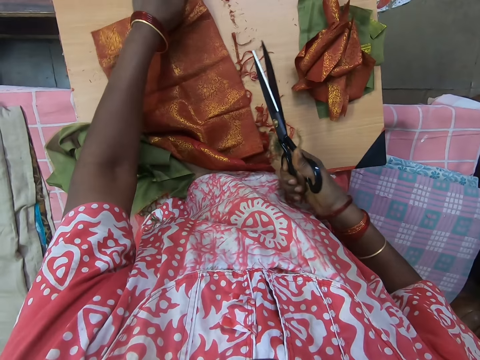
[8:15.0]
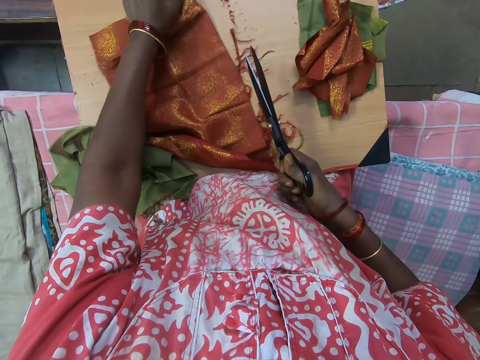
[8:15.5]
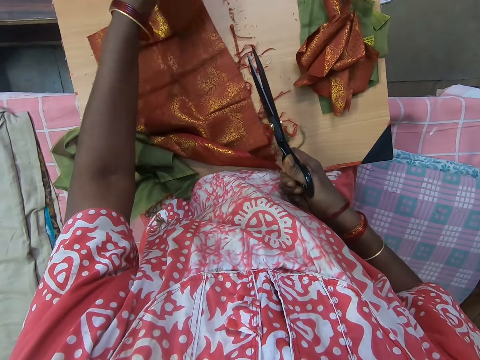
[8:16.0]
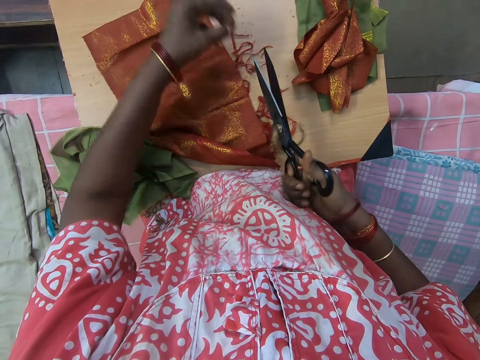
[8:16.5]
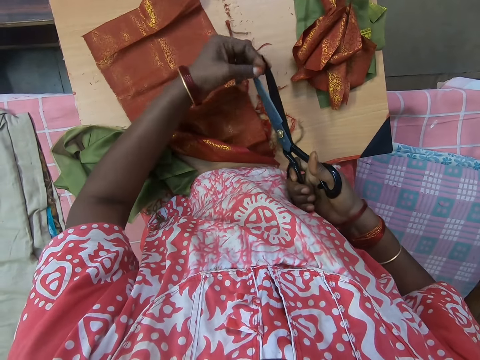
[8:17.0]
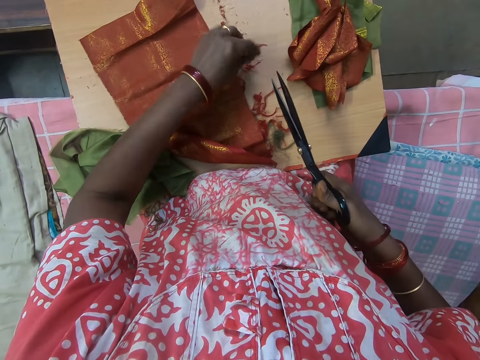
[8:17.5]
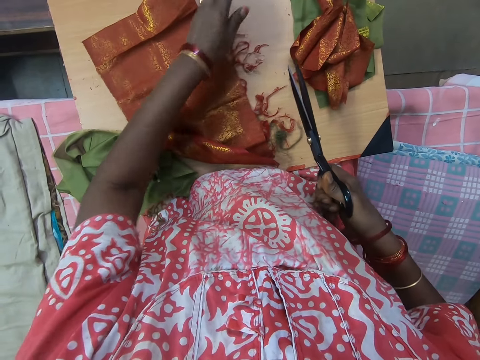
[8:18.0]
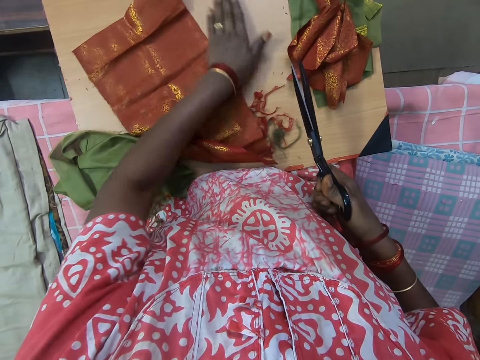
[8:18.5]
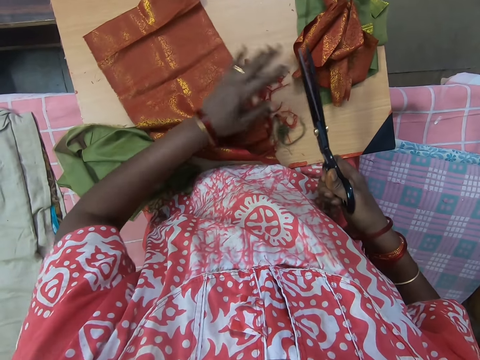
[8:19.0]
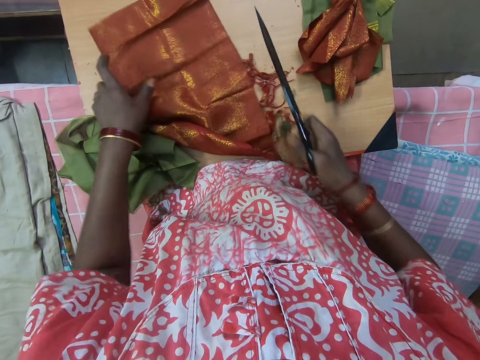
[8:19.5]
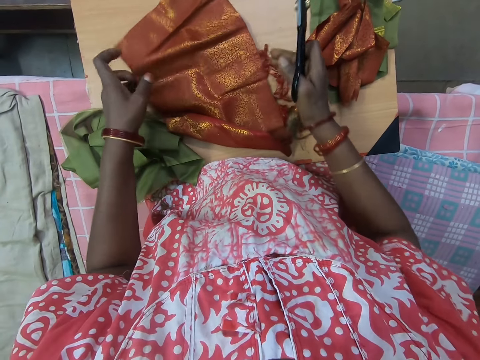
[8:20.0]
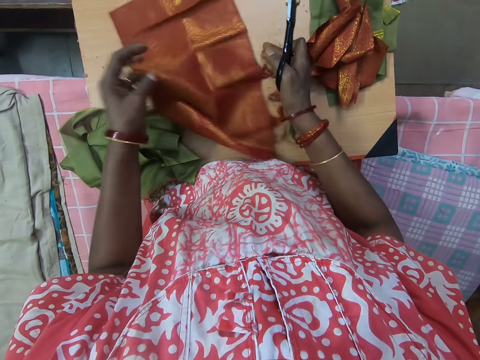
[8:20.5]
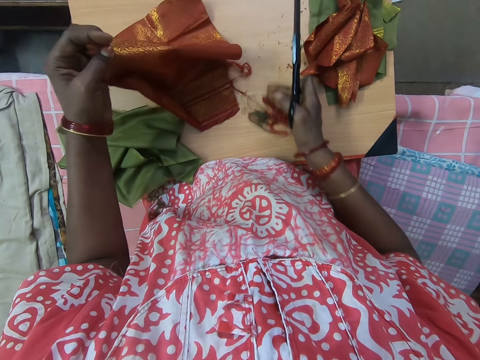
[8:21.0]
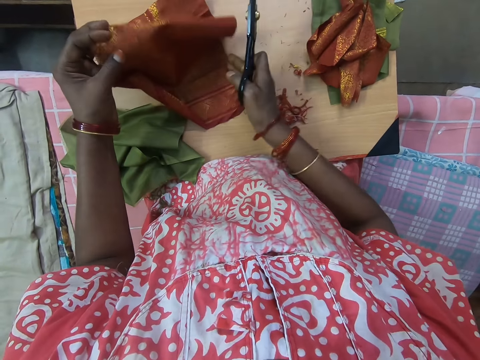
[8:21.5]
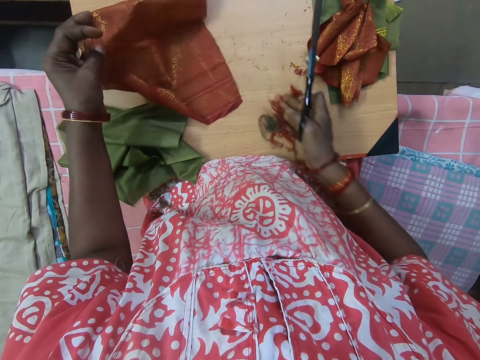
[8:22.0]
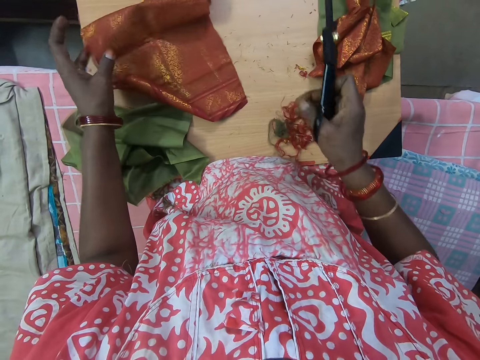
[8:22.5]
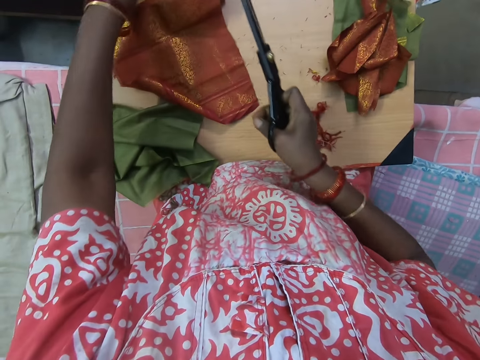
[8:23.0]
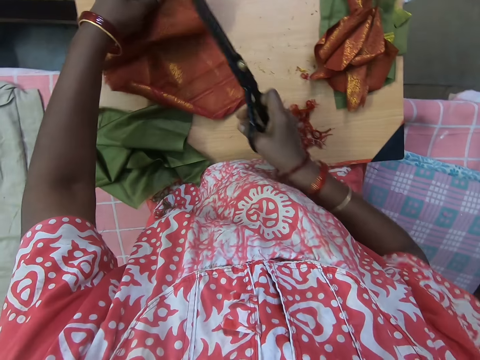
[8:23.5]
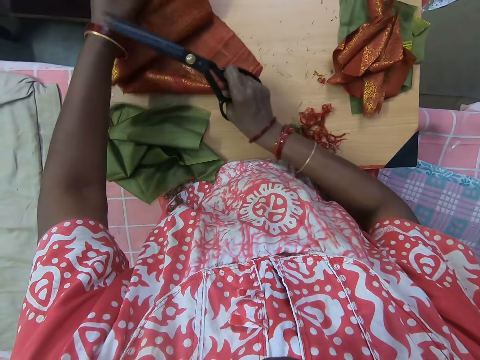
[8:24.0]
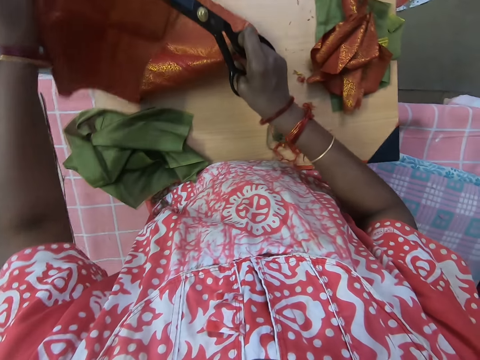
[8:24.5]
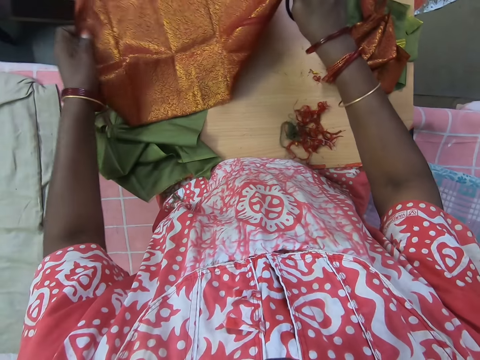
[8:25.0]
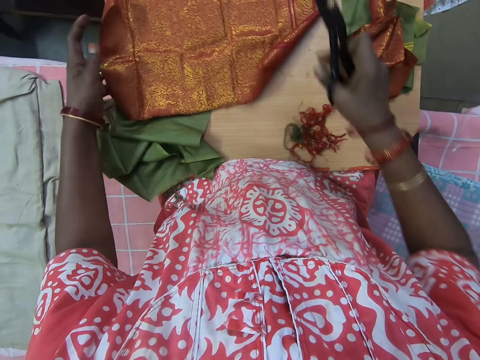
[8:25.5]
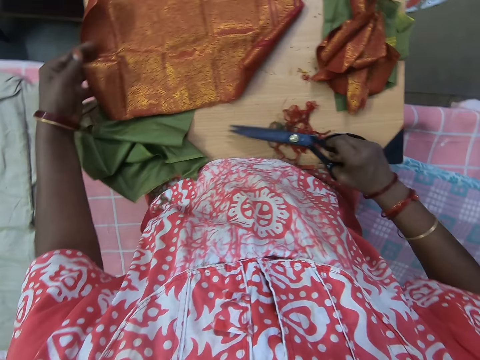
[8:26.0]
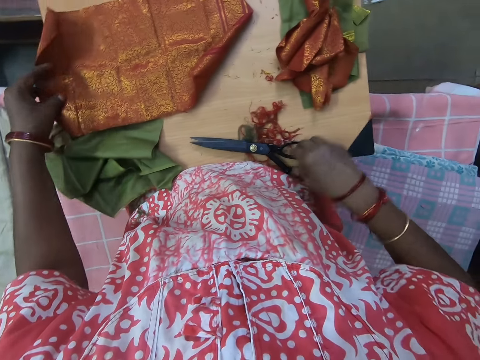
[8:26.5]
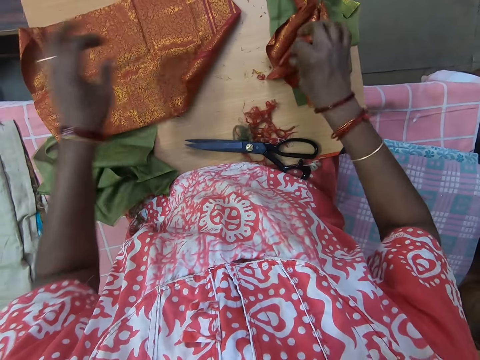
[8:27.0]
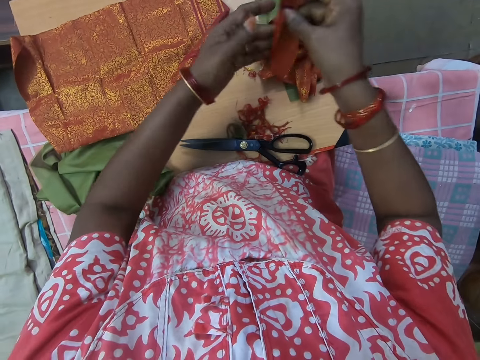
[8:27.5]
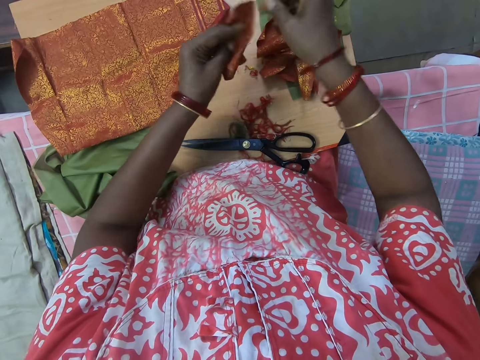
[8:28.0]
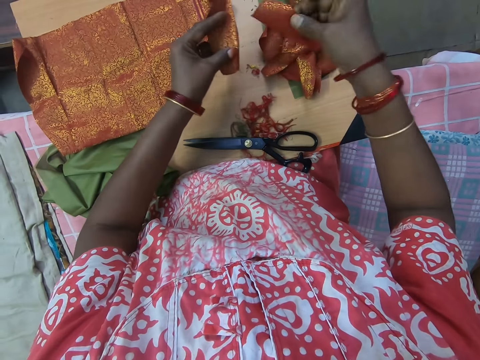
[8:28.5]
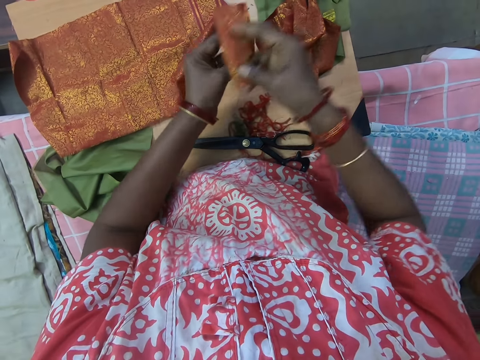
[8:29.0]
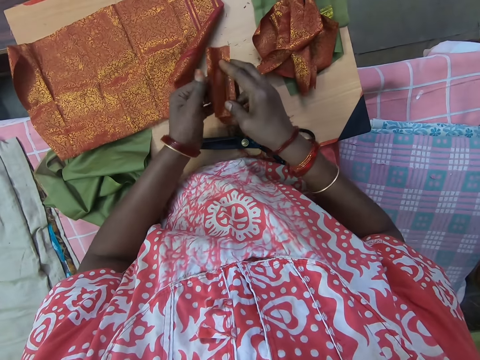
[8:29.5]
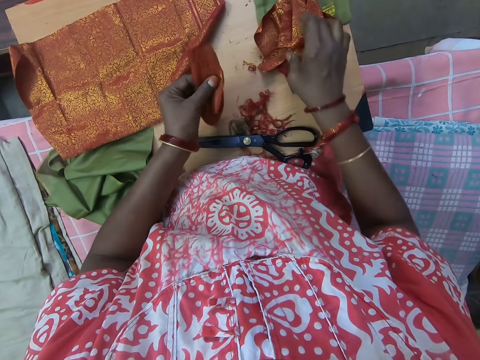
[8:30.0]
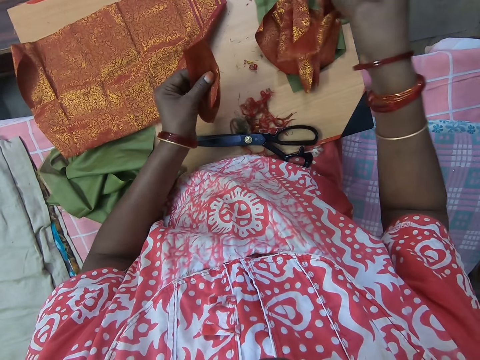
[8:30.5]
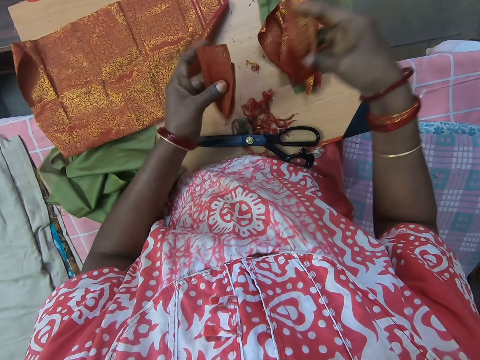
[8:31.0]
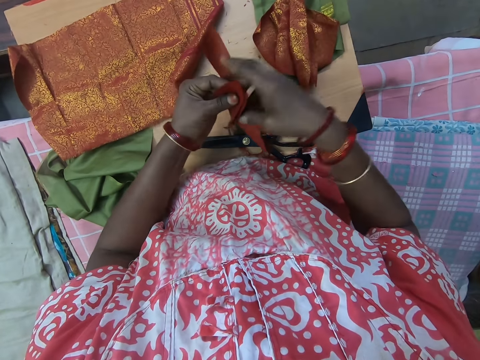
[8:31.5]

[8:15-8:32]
The camera wearer removes loose threads from the scissors with her left hand. She moves the loose threads on the table with her left hand to the side of the table. She picks the piece of cloth from the table. She pushes the threads to the side of the table. She adjusts the fabric with both hands. She places the piece of cloth on the table. She drops the pair of scissors on the table with her right hand. She picks up the cut fabrics with her right hand to her left hand.

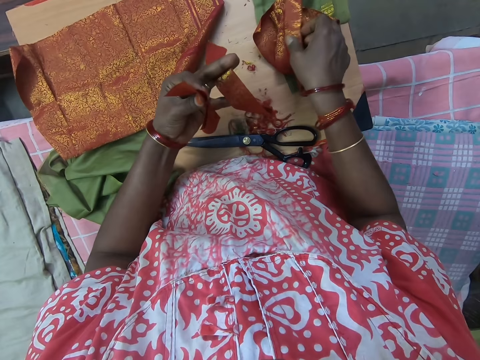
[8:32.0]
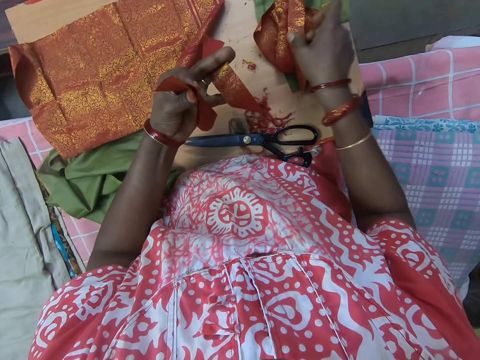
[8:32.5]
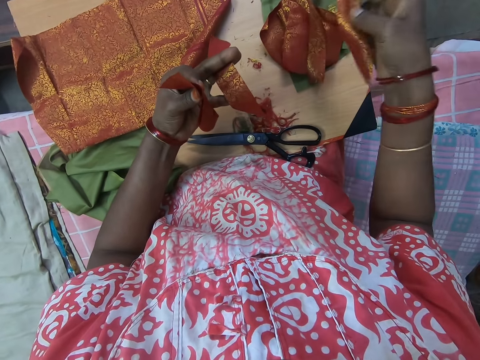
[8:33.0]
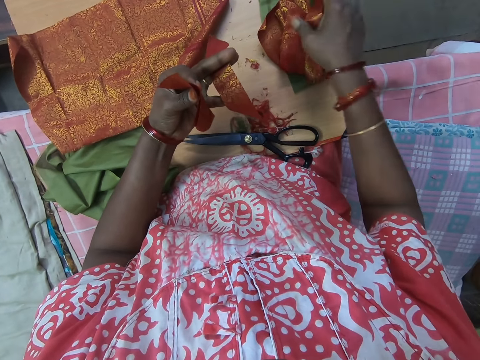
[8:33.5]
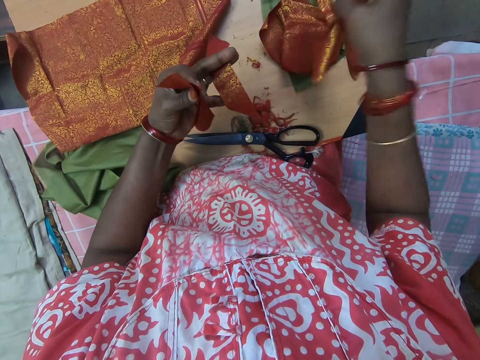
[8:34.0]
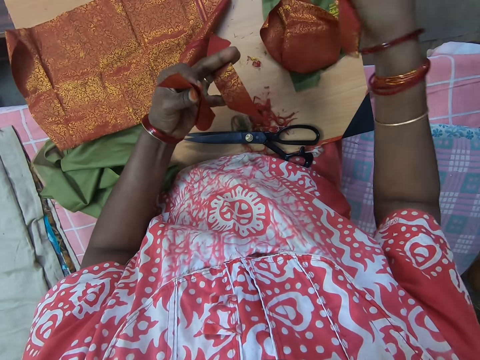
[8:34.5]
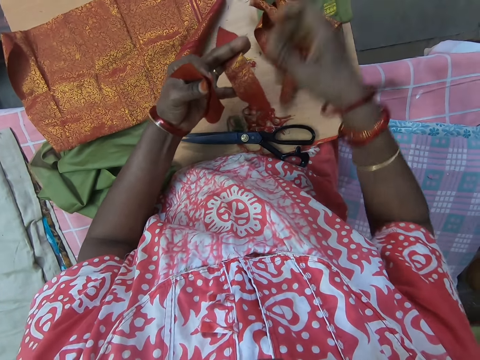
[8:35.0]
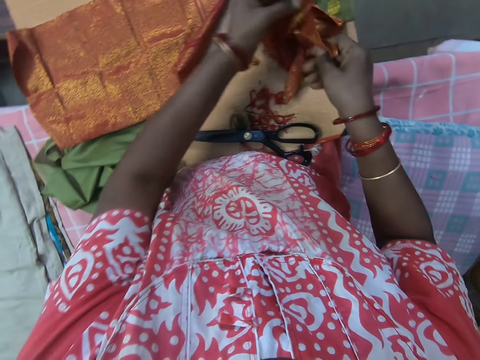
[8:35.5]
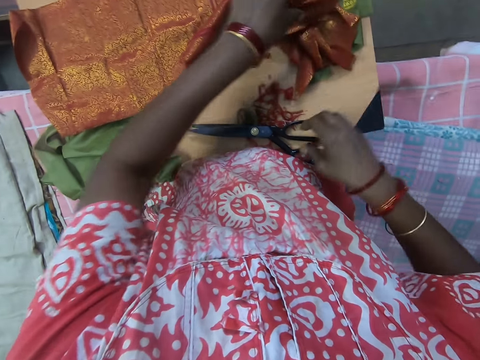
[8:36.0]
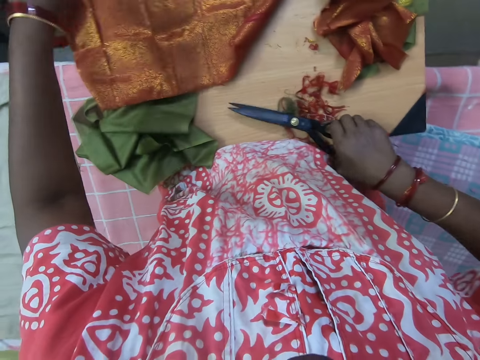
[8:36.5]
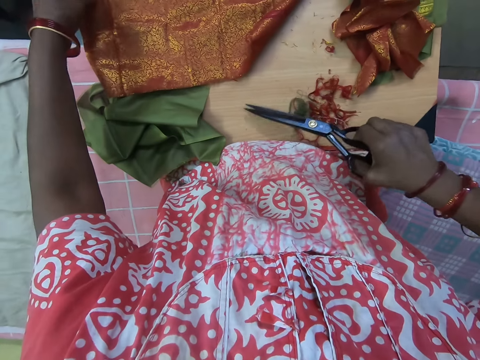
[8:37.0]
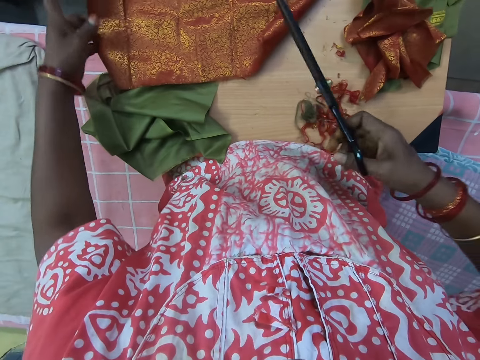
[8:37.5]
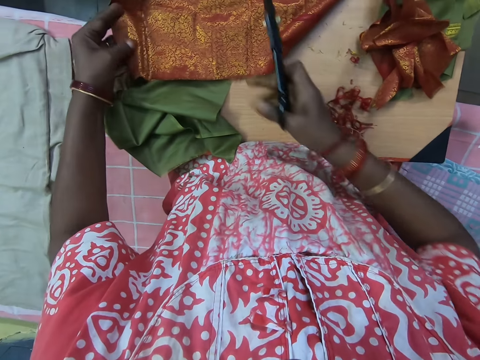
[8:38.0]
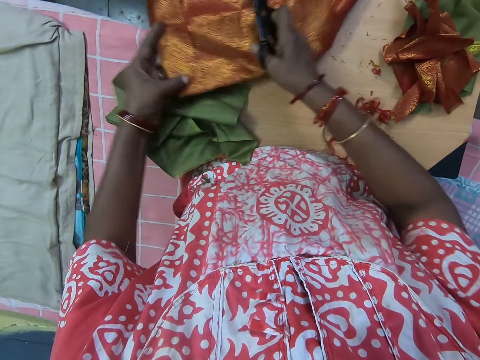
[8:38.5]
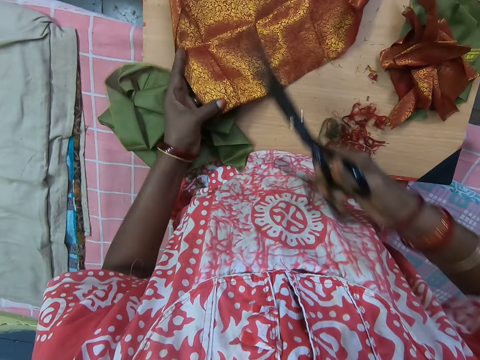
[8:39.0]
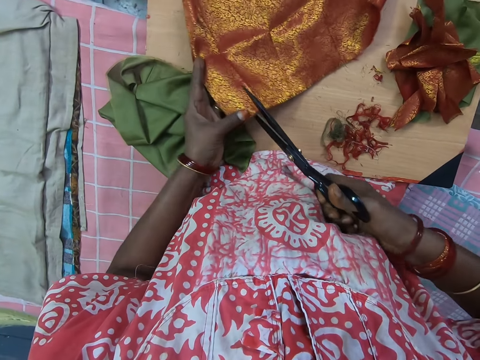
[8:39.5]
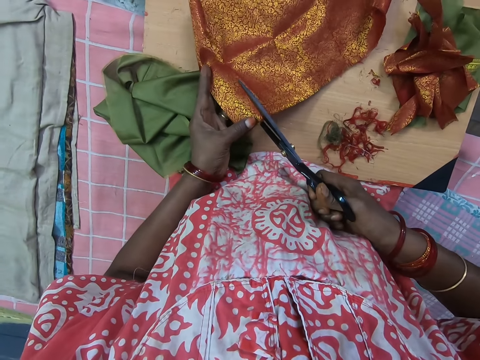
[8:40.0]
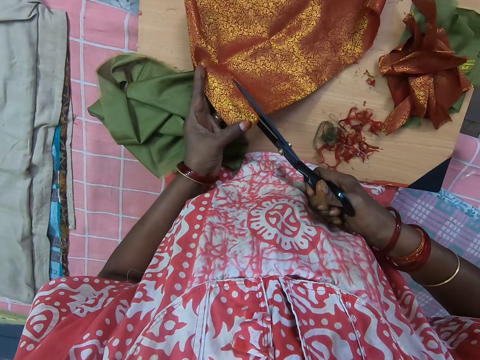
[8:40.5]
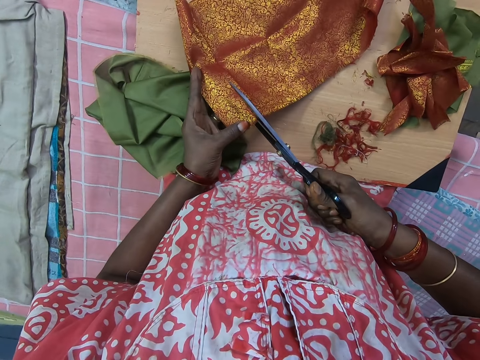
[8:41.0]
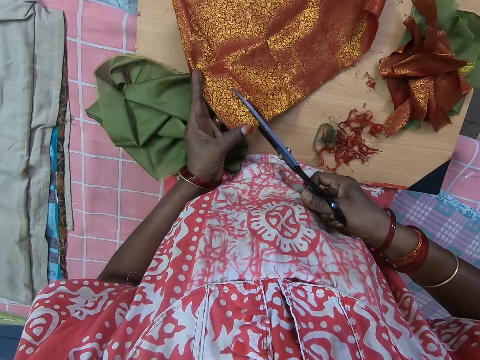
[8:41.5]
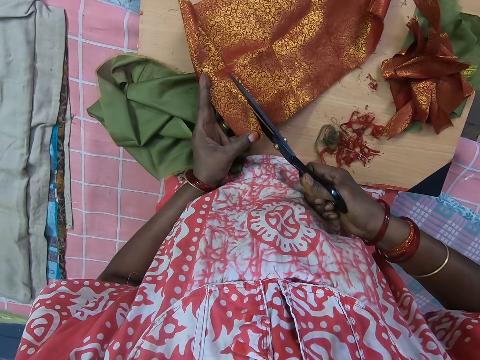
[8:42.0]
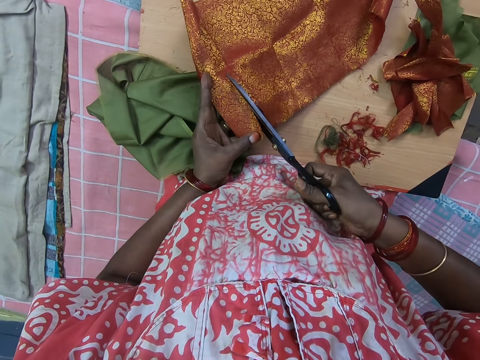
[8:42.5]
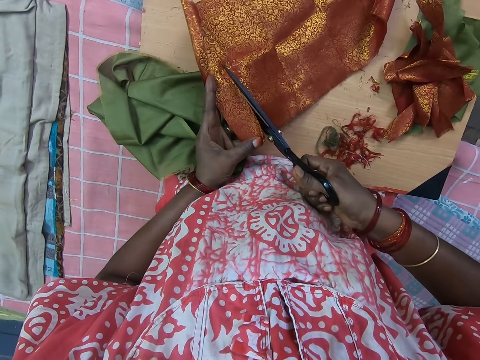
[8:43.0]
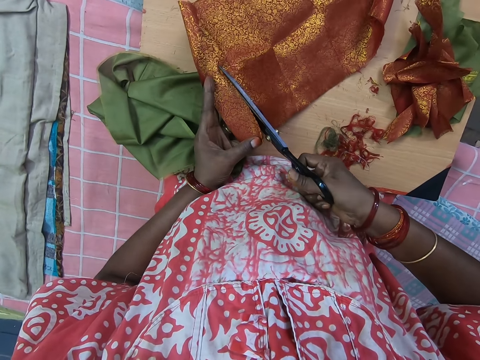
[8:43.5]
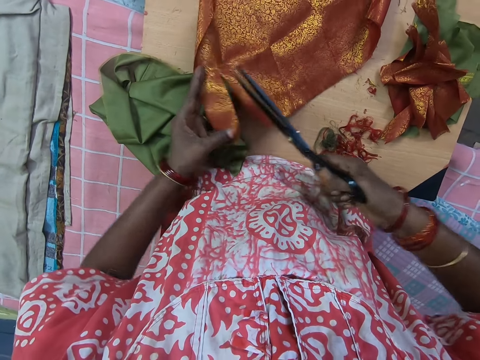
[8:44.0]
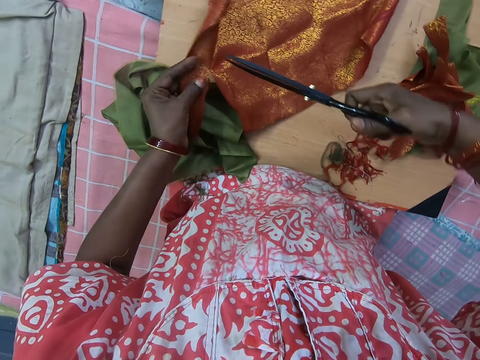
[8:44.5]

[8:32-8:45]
The camera wearer drops the pieces of fabric on the table with her left hand. She picks up a pair of scissors from the table with her right hand. She holds onto the fabric with her left hand. She adjusts the fabric with both hands. She cuts the fabric with the pair of scissors in her right hand.
